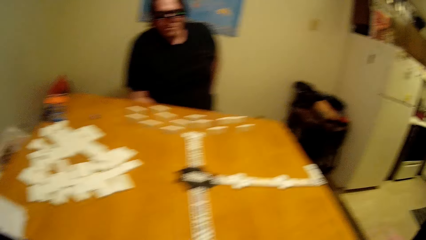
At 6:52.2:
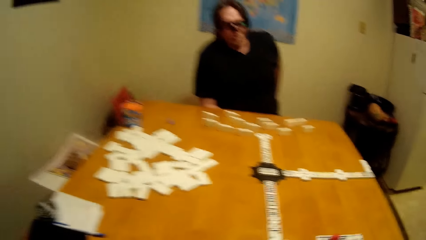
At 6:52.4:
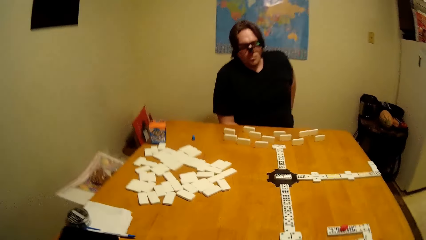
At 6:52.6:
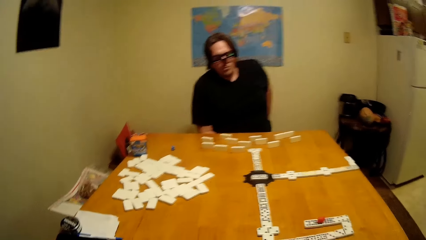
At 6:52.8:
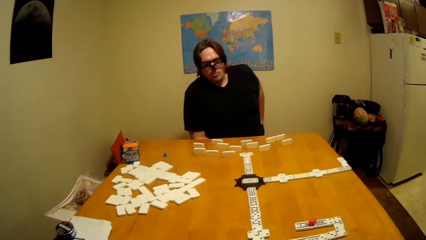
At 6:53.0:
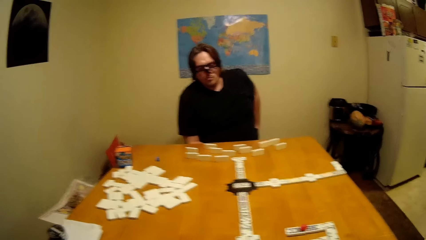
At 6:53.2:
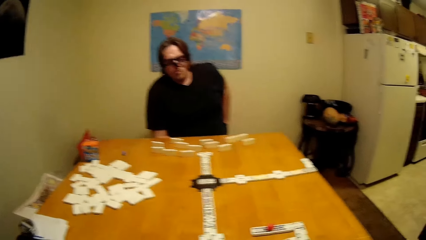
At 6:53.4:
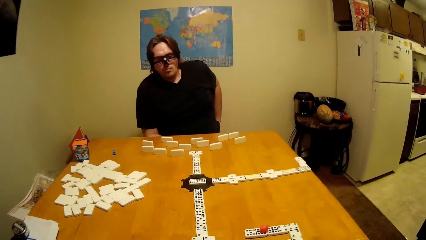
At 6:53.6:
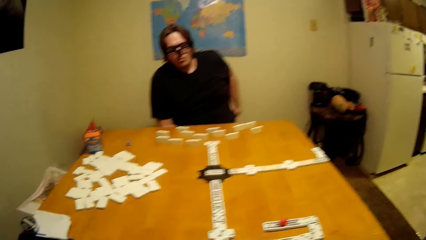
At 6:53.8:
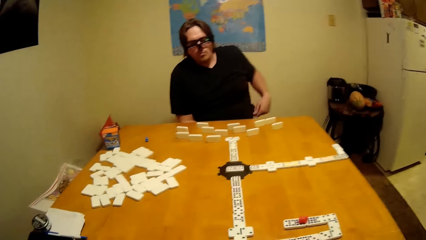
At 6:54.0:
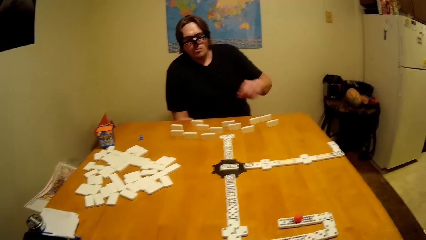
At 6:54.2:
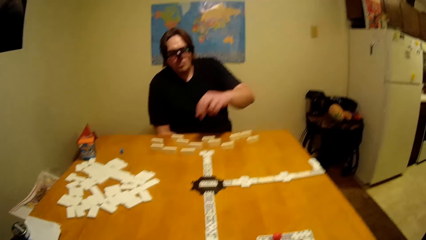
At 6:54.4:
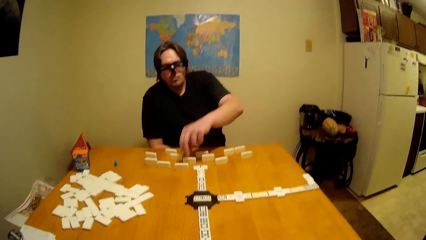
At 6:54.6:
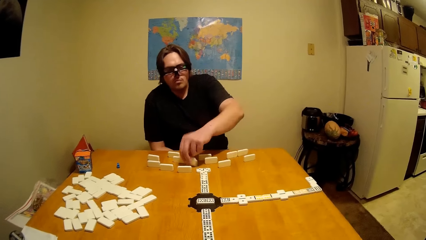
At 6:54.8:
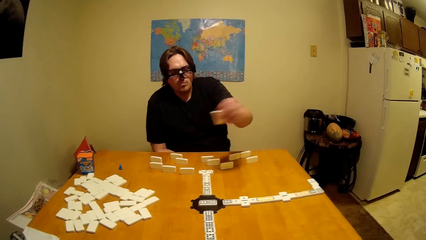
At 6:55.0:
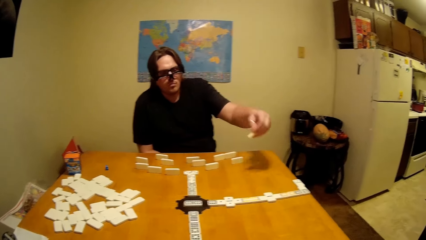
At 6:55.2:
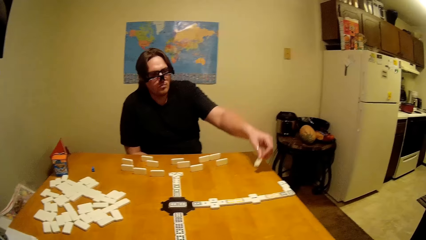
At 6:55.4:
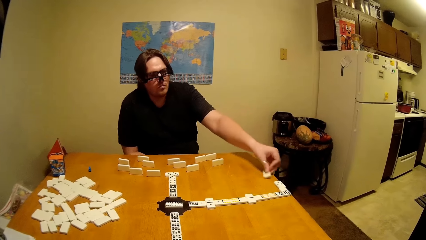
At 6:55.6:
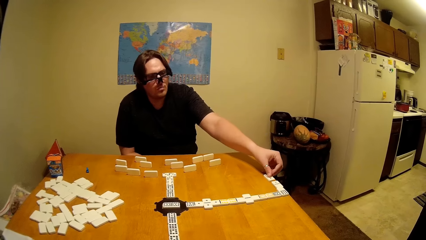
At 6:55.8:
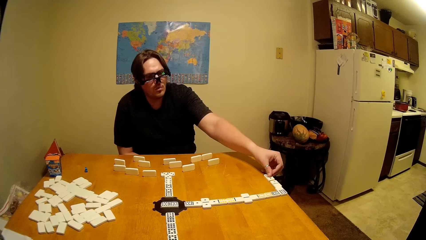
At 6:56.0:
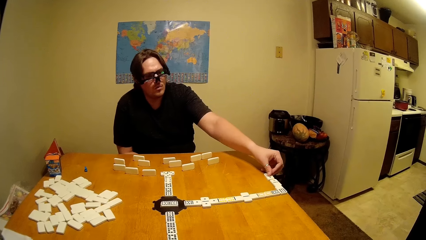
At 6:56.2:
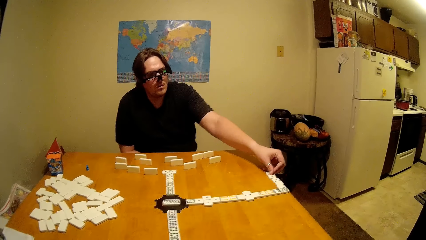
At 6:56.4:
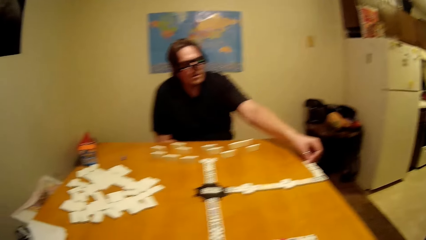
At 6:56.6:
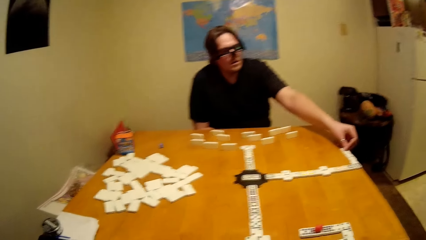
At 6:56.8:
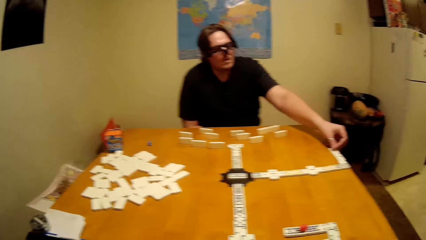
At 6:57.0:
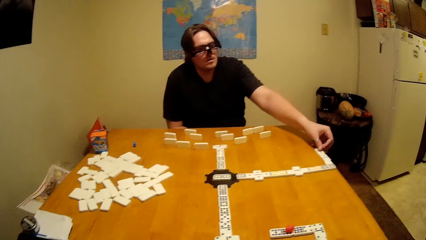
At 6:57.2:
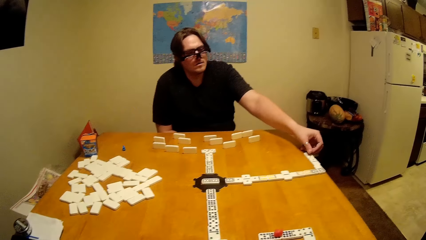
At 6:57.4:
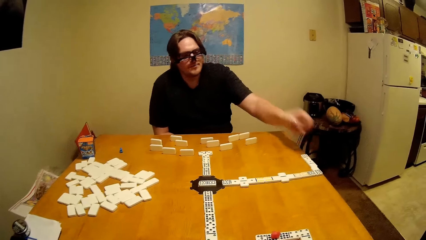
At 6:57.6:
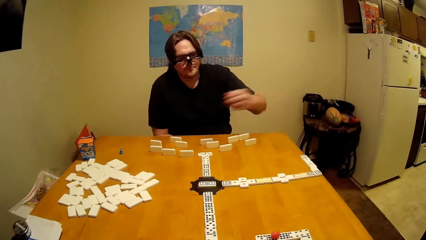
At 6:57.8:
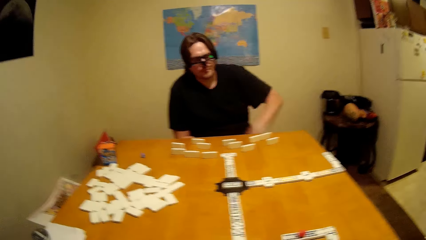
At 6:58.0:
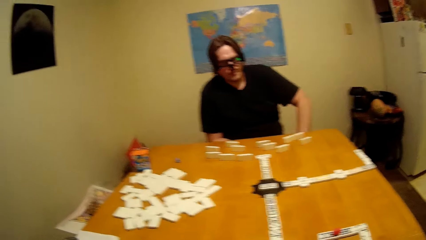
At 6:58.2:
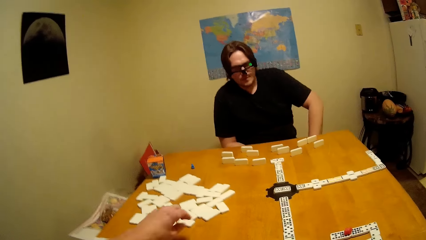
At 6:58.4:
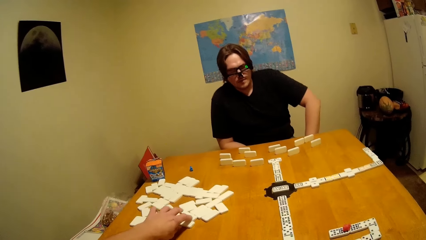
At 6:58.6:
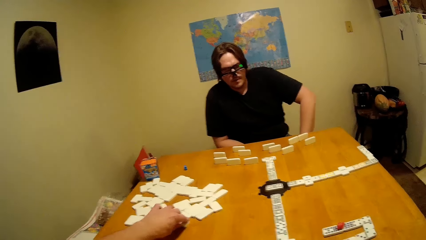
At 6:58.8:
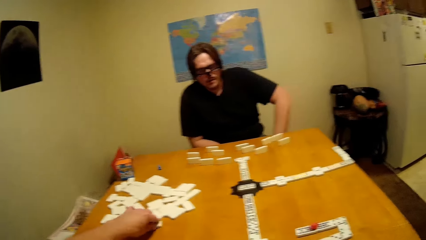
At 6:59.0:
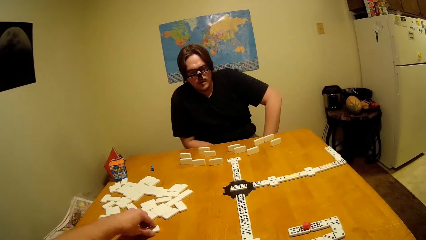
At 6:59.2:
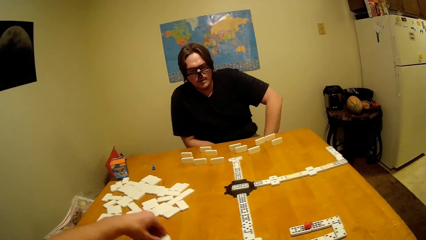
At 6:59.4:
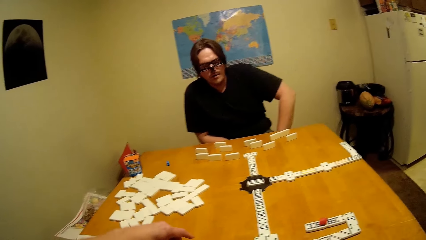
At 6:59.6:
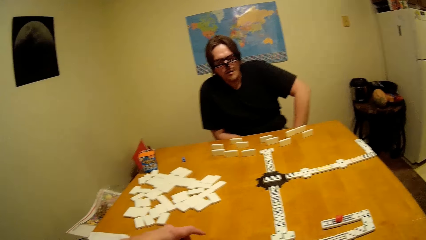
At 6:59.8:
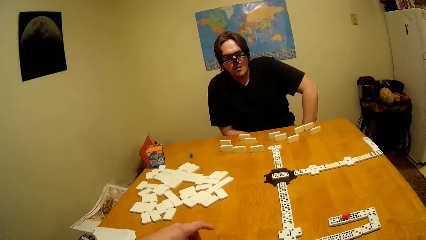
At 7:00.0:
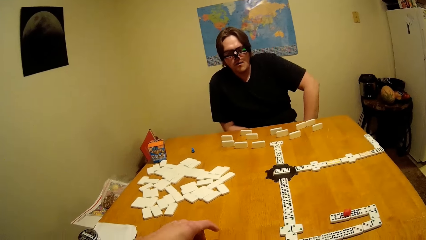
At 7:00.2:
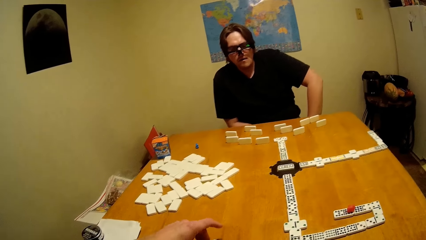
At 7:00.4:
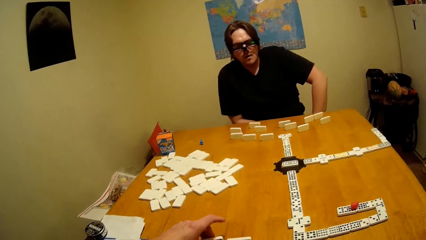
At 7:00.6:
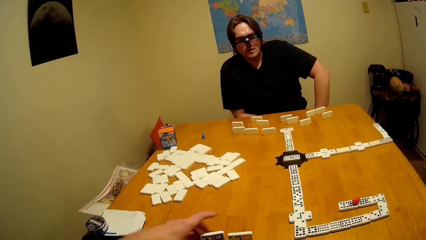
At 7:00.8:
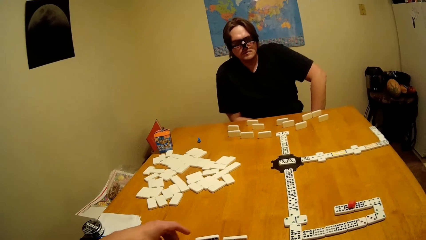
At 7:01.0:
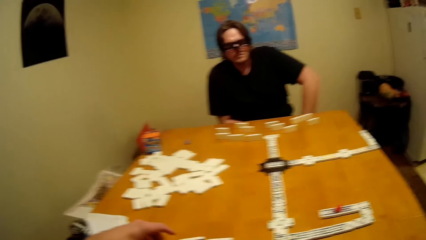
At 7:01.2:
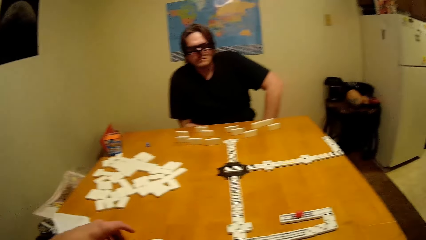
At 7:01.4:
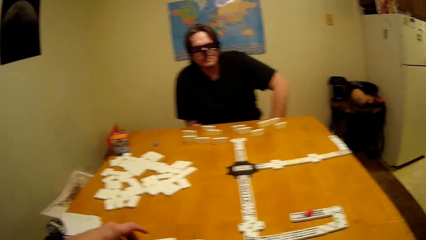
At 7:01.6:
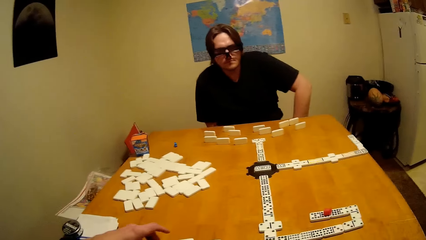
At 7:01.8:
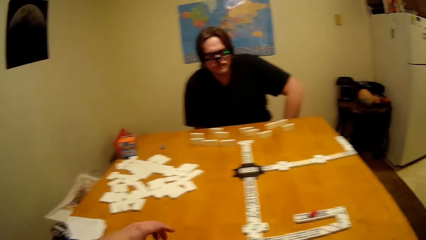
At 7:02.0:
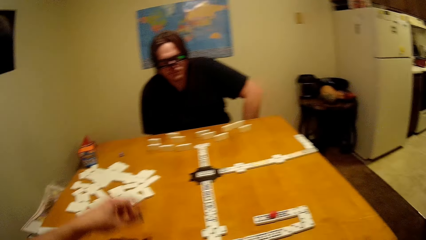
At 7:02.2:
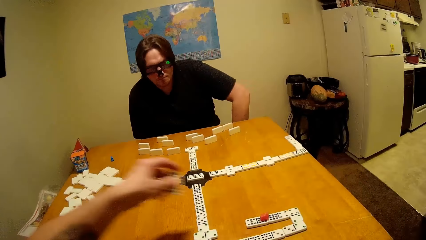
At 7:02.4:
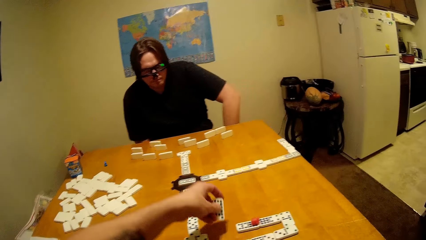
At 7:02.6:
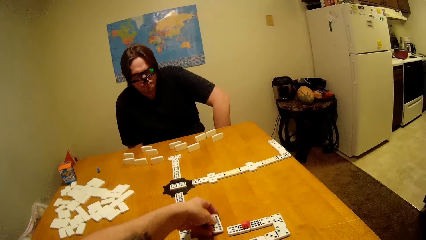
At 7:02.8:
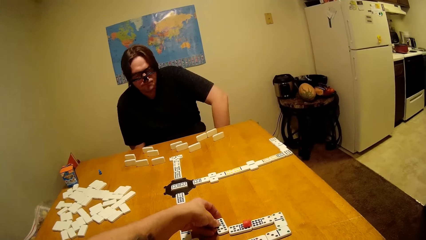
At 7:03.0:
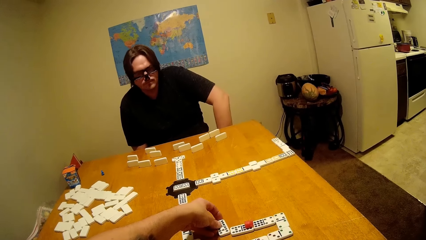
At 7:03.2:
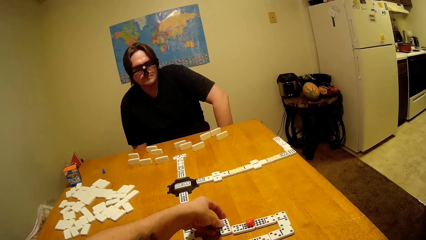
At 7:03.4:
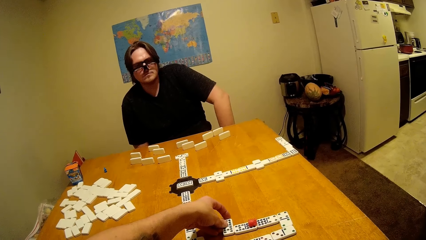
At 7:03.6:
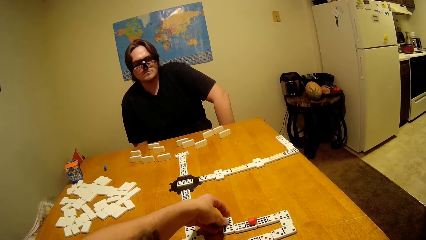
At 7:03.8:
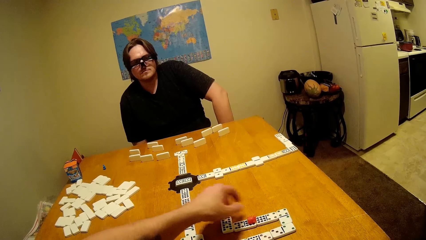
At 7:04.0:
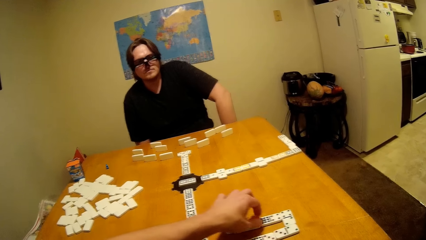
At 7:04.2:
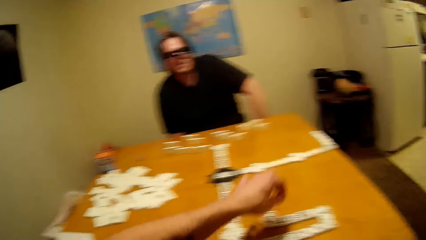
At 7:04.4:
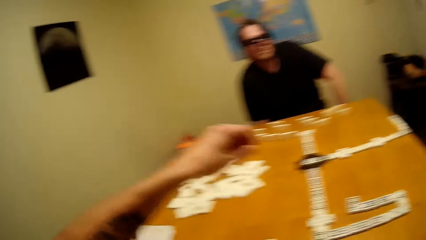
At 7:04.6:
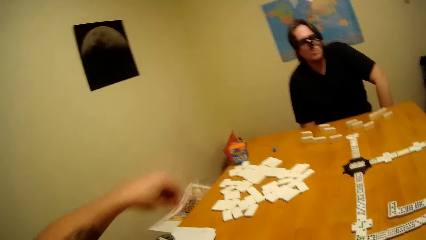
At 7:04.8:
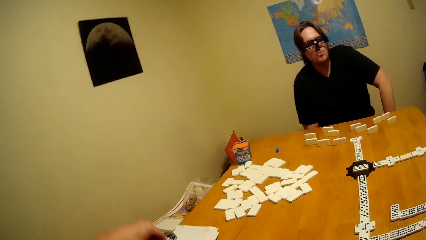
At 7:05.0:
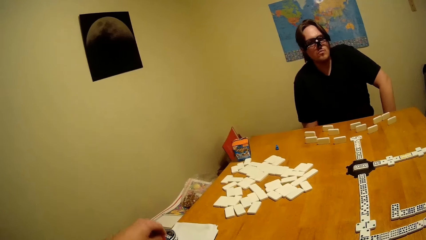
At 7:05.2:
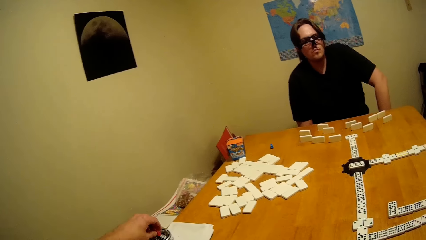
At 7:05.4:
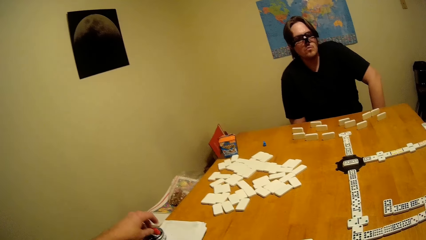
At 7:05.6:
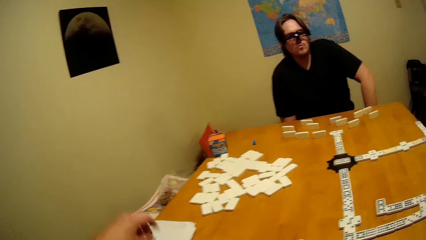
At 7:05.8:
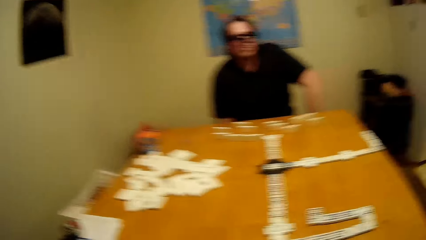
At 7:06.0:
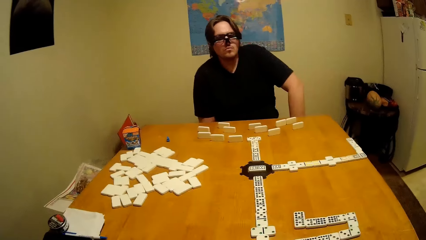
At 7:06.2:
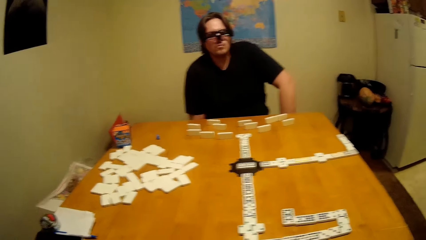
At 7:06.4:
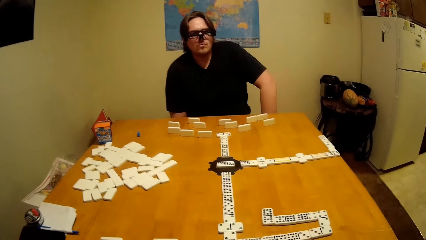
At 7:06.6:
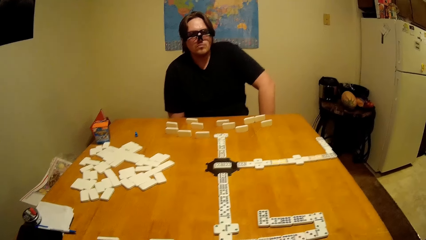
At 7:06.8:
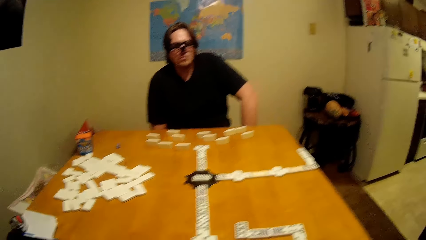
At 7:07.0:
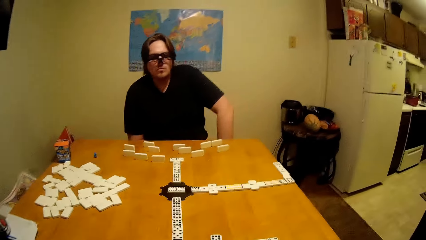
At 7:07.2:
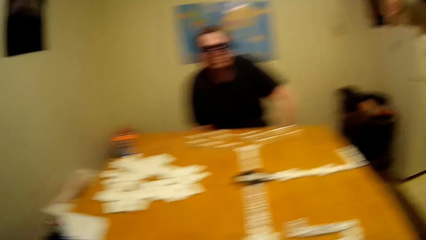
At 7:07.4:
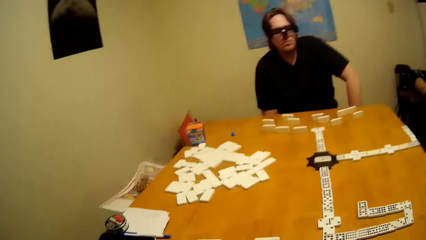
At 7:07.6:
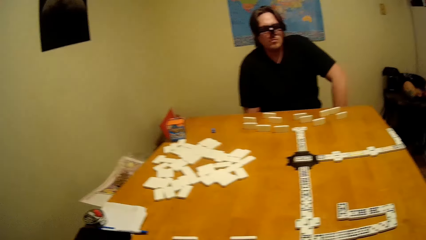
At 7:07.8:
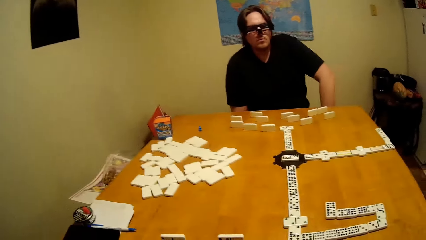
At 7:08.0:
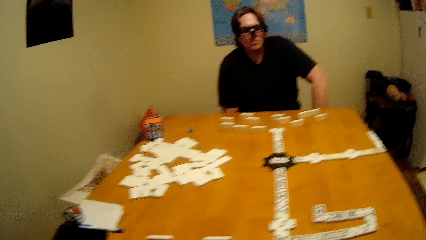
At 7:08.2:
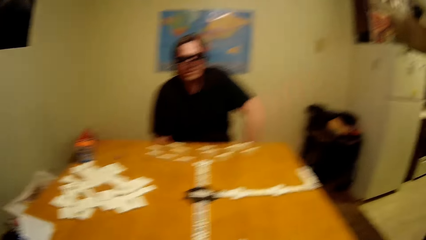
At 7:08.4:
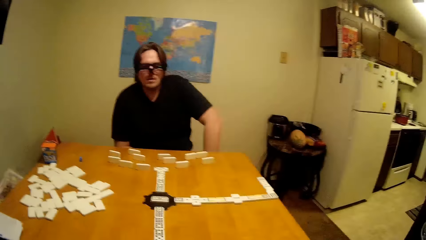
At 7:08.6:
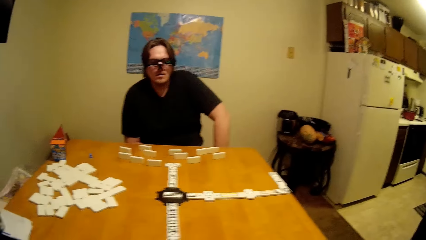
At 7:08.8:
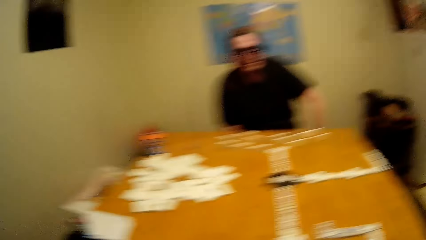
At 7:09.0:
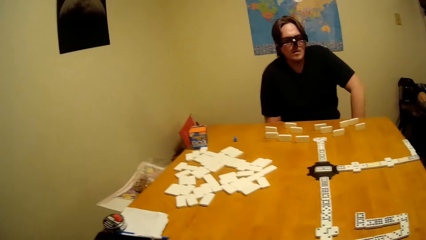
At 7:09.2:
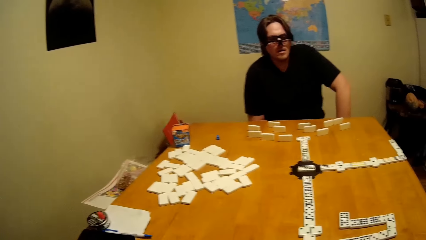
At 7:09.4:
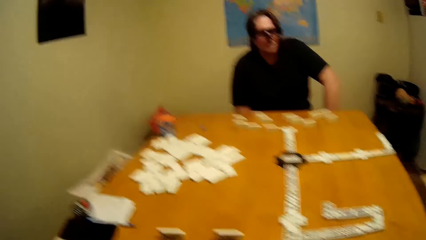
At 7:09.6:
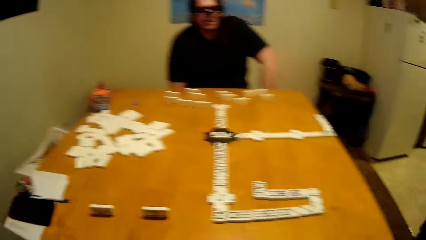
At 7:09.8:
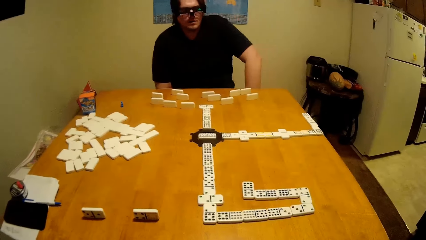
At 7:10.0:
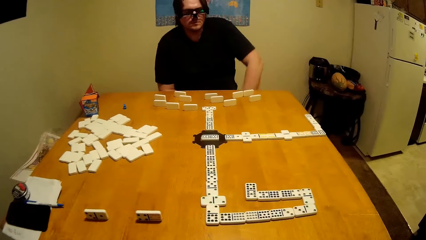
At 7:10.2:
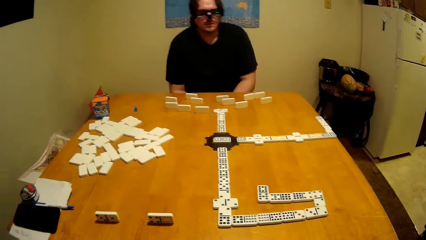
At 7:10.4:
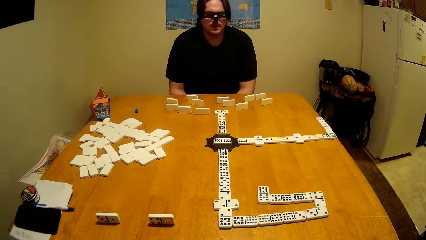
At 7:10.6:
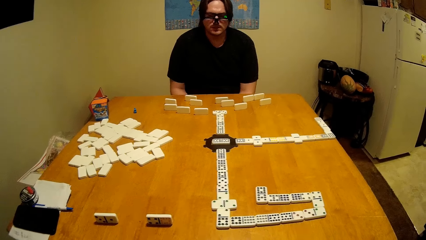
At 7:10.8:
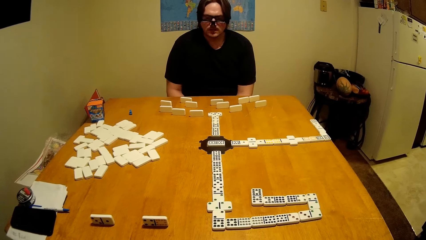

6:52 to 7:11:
A man picks a dice on the table and places the dice on the table. The camera wearer picks the dice on the table, moves the dice on the table, arranges the dice on the table, places the dice on the table, picks the dice on the table, and places the dice on the table.
